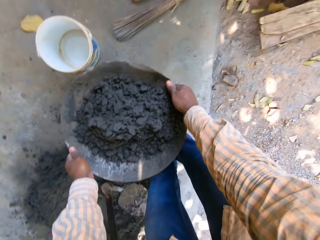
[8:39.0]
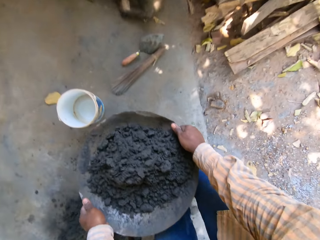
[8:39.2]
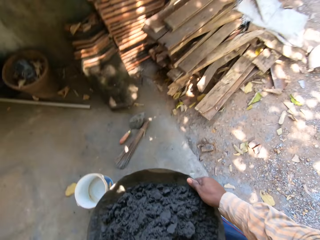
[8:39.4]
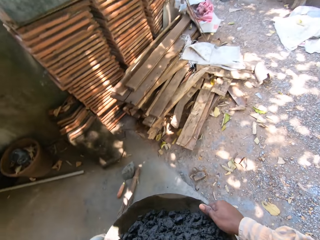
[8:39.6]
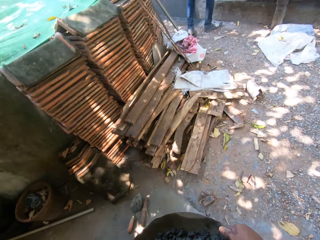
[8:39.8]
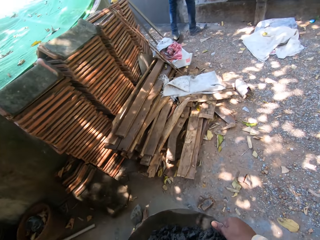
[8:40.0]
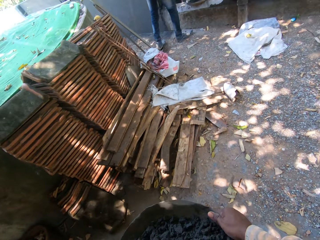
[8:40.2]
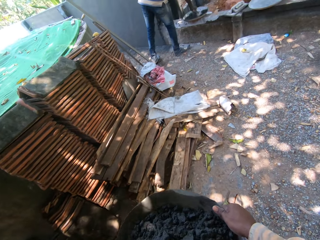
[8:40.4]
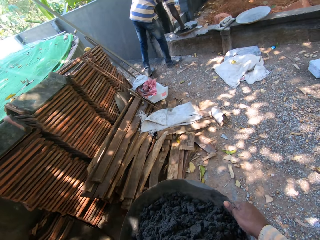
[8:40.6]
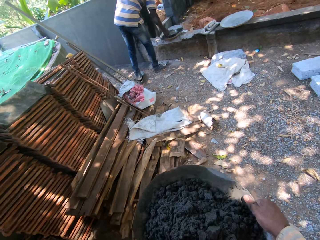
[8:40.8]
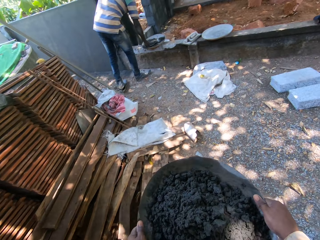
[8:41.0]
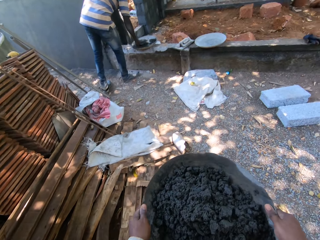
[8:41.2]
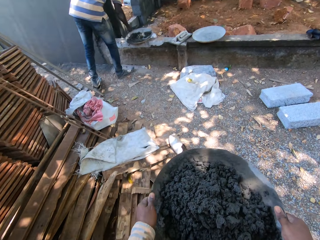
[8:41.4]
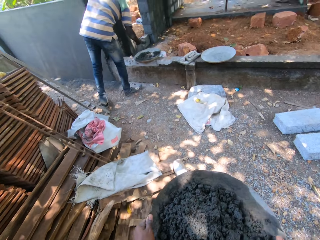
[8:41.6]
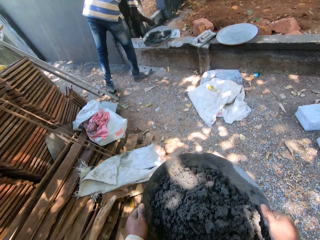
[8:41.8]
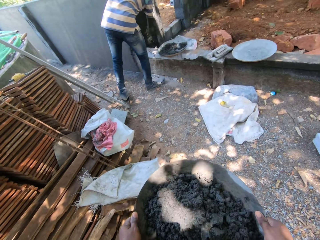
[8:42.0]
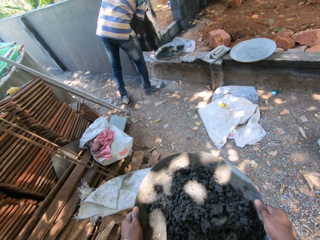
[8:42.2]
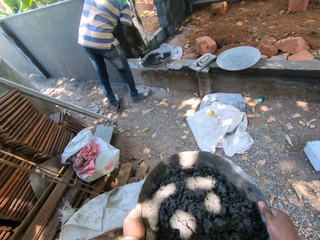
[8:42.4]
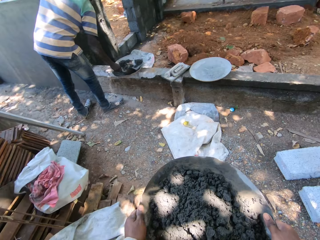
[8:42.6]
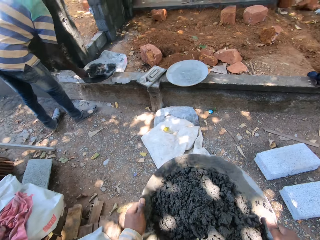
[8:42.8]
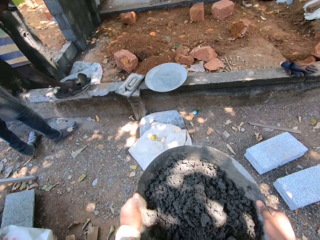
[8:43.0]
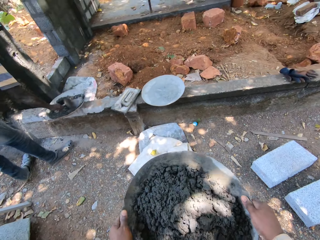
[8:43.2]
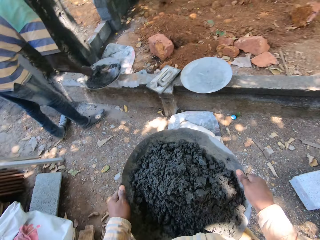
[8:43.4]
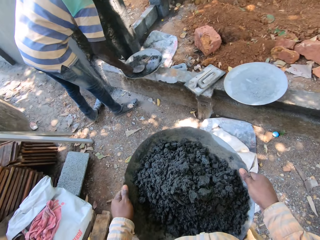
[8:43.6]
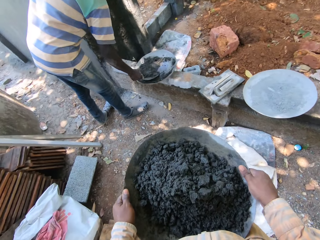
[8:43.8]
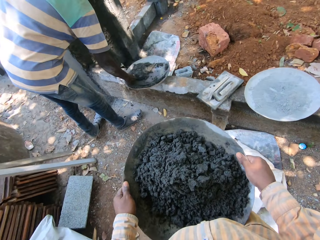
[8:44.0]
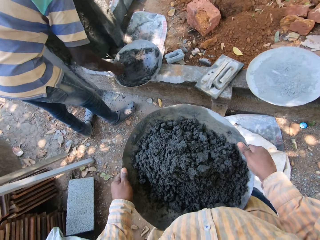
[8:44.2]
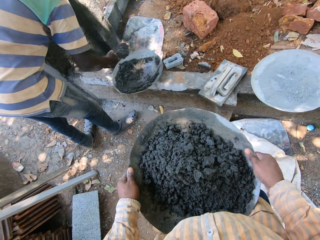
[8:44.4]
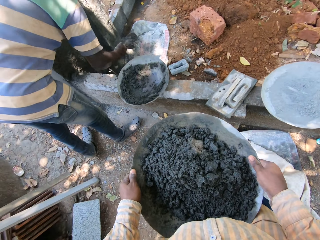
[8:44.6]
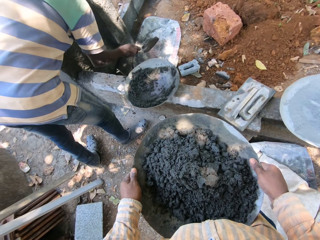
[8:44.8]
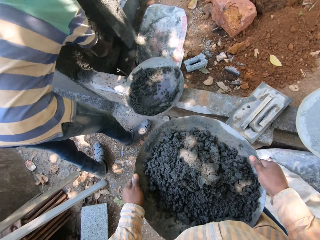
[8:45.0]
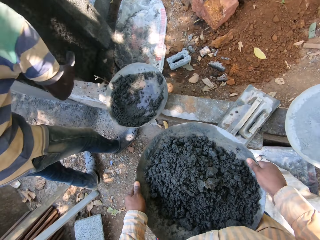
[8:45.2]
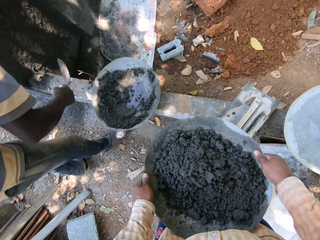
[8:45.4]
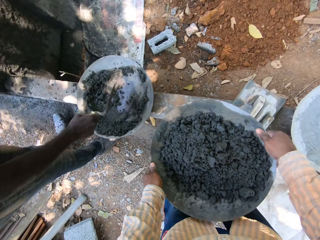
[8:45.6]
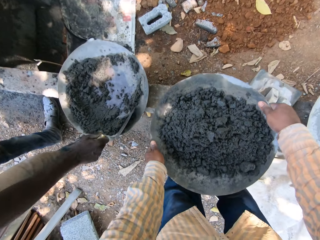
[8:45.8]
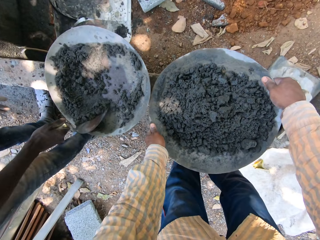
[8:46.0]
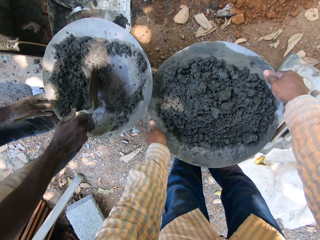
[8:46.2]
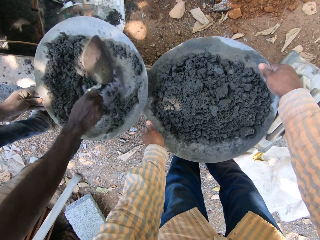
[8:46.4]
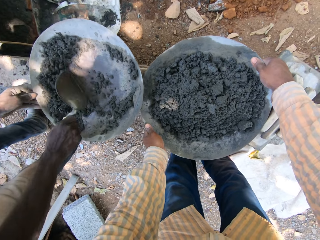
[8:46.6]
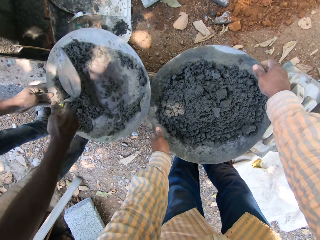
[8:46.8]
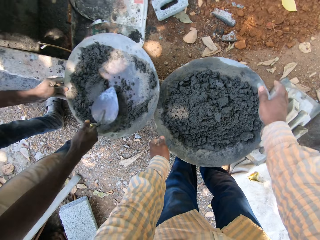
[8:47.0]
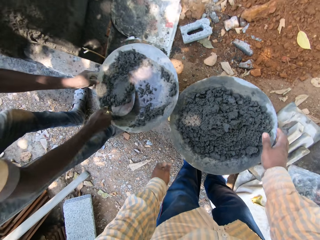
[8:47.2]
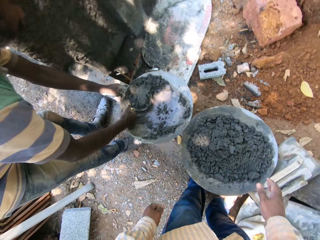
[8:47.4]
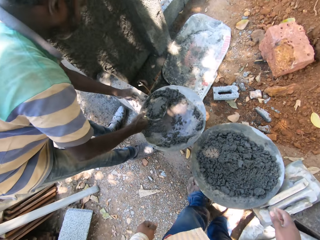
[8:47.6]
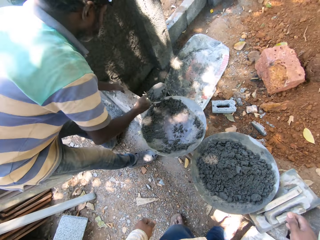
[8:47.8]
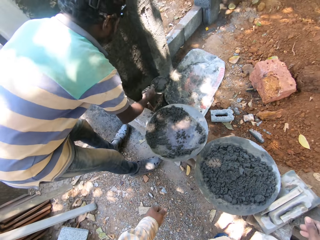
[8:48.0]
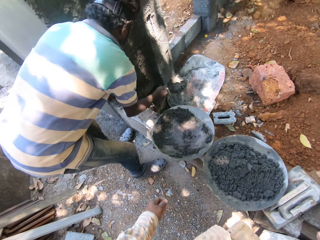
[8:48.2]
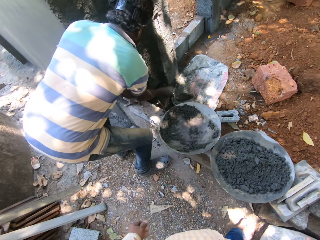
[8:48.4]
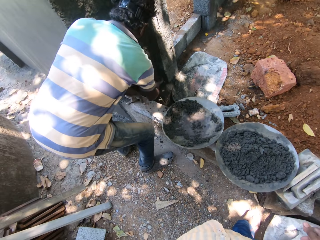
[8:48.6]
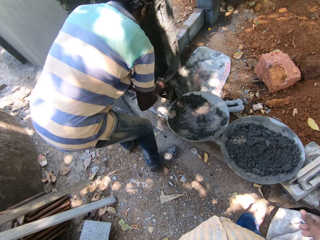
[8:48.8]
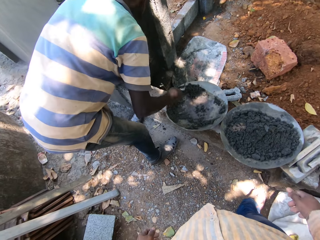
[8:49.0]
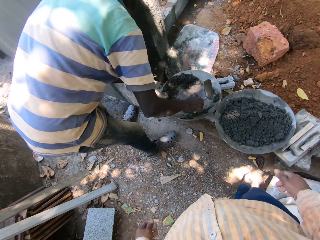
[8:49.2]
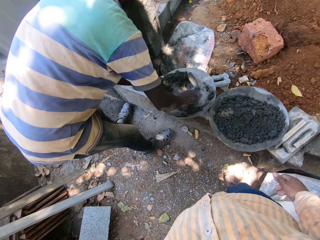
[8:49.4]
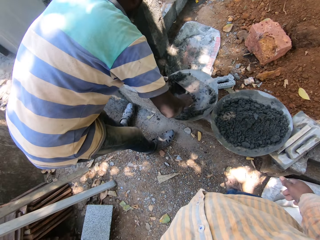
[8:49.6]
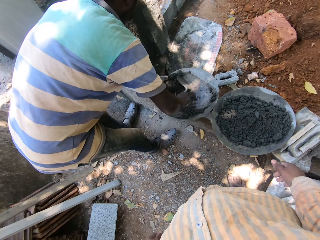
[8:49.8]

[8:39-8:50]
A man mixes mortar in the head pan with his right hand and scoops mortar from the head pan with the trowel in his right hand. The camera wearer walks towards the man. The man throws the mortar on the wall with the trowel in his right hand, gathers mortar in the head pan with the trowel in his right hand, scoops mortar from the head pan with the trowel in his right hand, throws the mortar on the wall with the trowel in his right hand, and gathers mortar in the head pan with the trowel in his right hand. The camera wearer drops the head pan on the short wall with both hands. The man holds the head pan with his left hand, scoops mortar from the head pan with the trowel in his right hand, throws the mortar on the wall with the trowel in his right hand, and gathers mortar in the head pan with the trowel in his right hand.

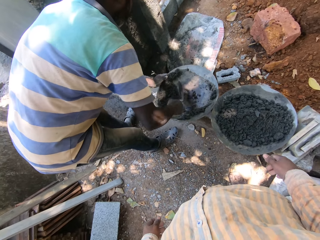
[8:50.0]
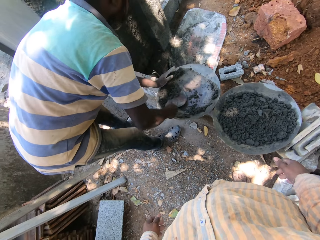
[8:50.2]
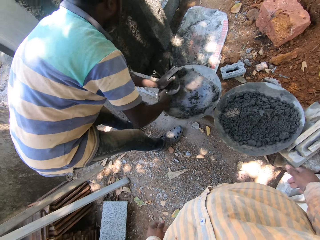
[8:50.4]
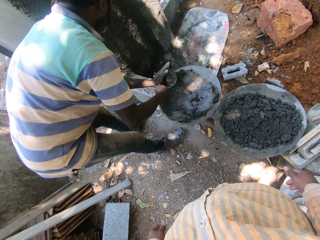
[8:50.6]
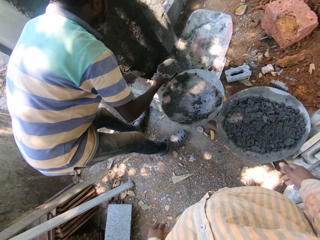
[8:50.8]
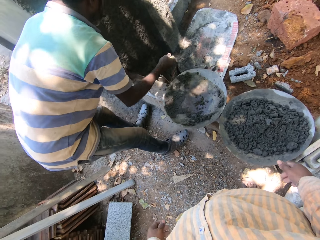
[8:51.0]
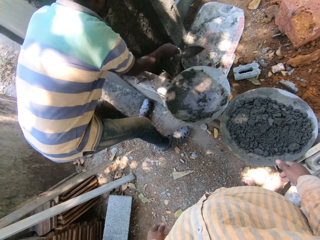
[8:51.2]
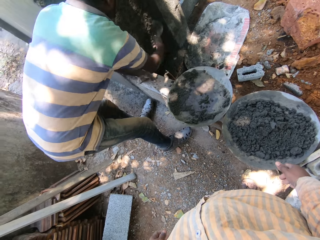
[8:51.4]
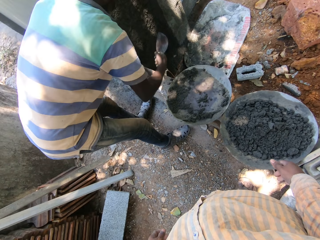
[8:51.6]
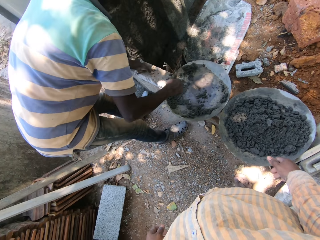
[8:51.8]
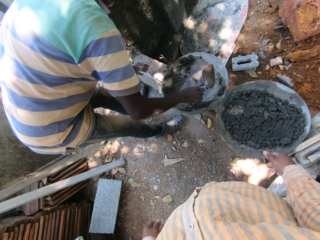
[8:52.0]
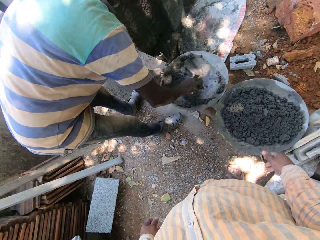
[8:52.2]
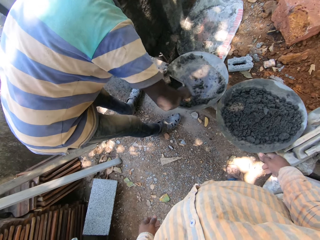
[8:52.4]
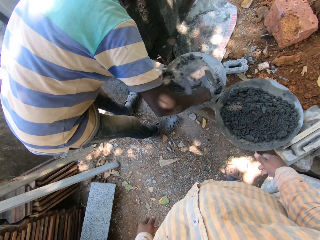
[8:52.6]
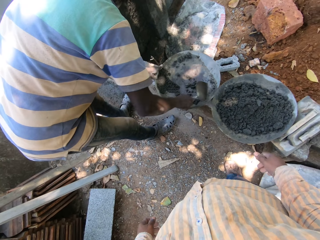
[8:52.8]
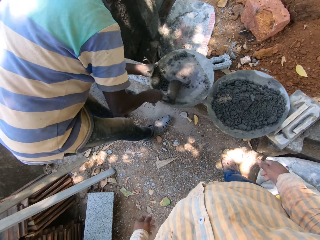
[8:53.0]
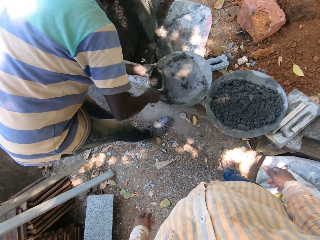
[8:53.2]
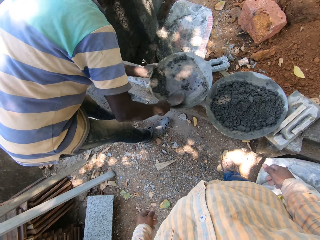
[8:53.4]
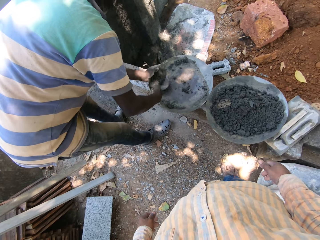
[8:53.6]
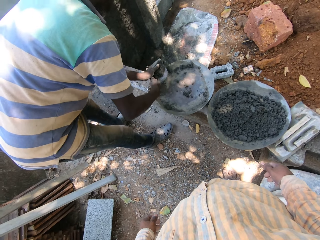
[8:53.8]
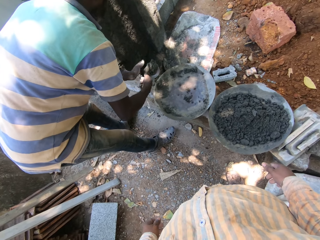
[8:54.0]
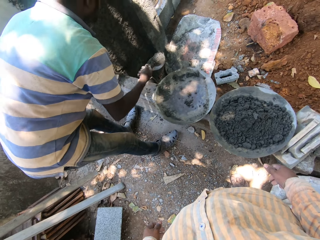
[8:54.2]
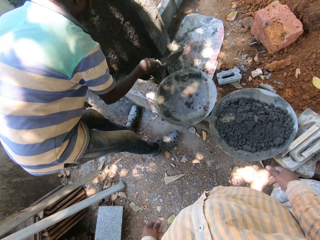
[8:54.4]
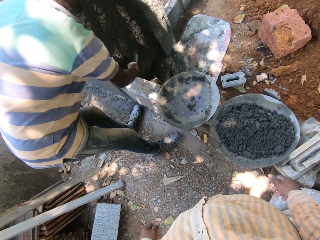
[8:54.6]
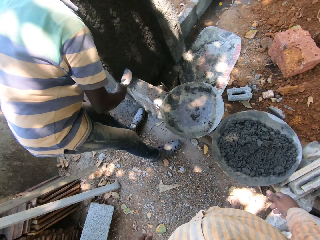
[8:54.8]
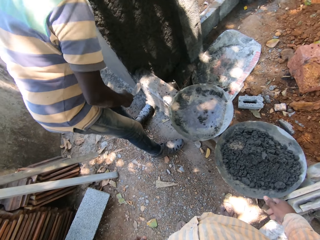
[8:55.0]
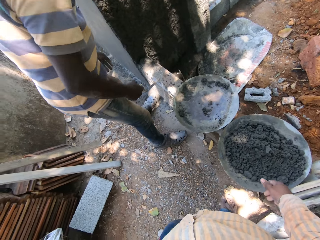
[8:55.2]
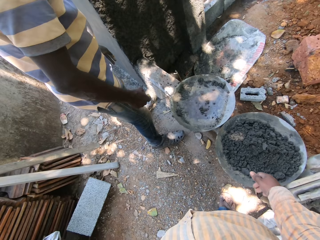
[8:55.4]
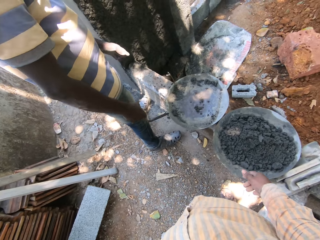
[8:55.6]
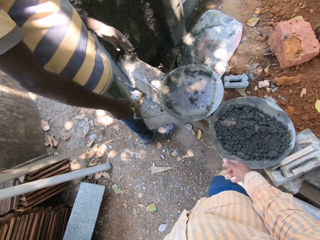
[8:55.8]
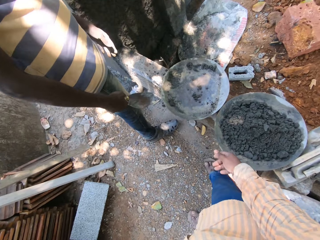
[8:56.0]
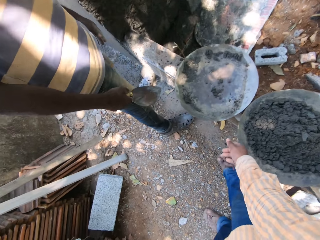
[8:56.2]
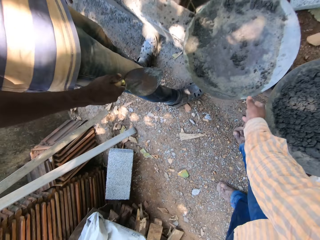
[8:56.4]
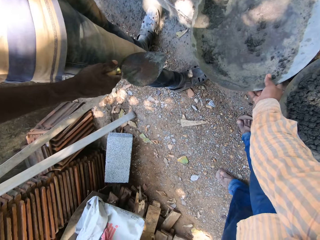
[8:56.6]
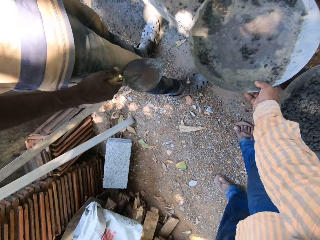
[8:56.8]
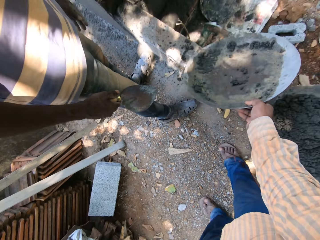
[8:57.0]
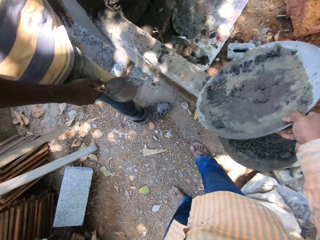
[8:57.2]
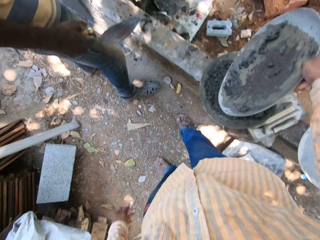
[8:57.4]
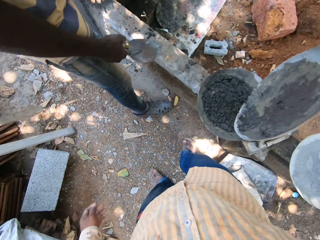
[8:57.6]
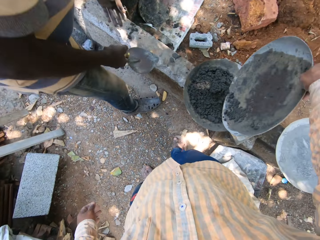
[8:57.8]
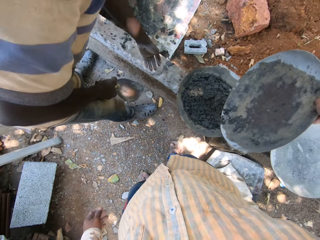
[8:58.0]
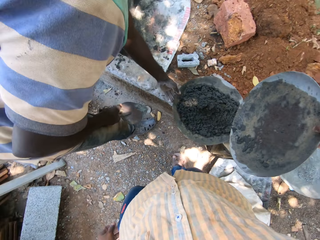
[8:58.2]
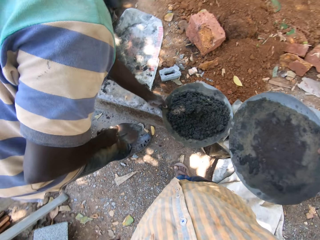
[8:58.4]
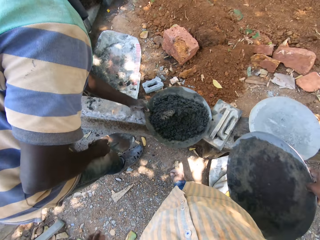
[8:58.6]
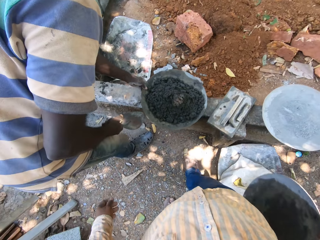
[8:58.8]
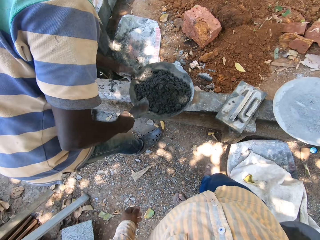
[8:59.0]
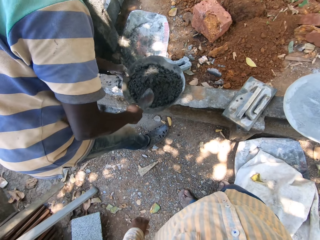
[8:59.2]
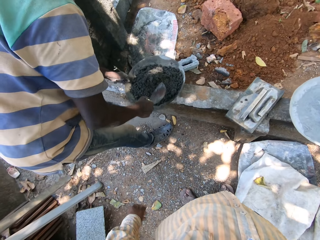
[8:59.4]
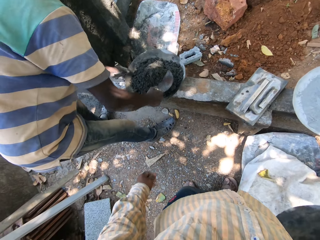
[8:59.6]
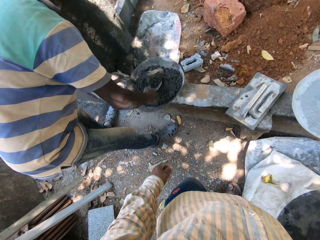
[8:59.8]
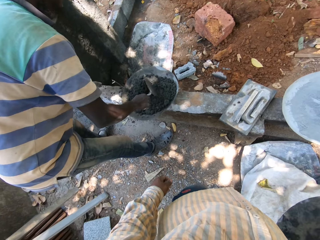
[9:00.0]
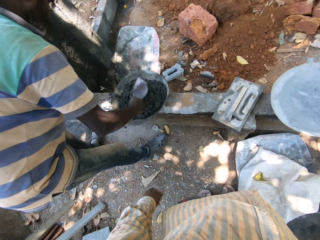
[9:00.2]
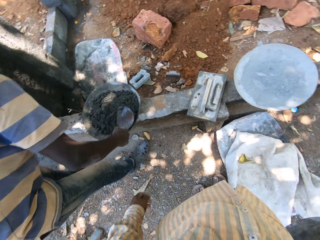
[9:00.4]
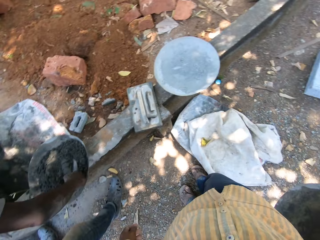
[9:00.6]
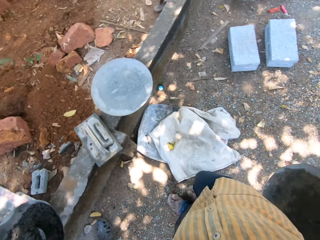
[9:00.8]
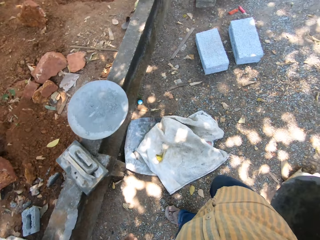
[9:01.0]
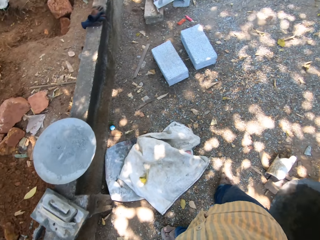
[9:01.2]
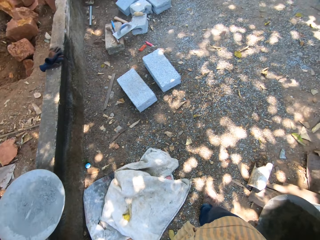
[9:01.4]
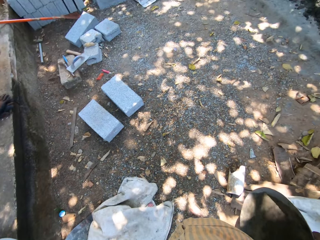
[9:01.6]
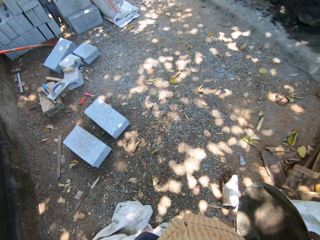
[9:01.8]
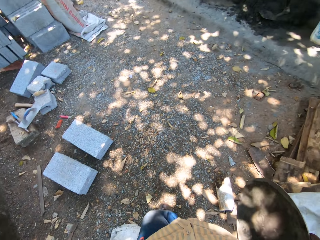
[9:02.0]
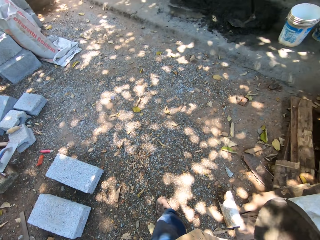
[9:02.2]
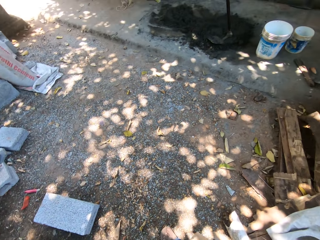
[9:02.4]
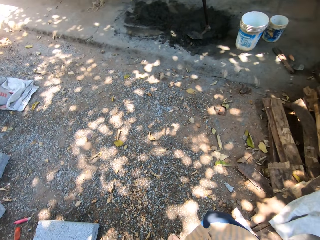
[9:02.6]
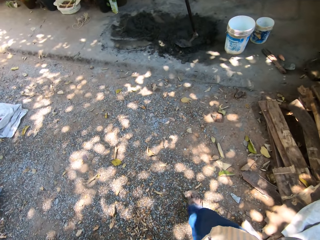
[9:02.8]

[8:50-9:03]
A man scoops sand, touches the mortar on the trowel with his left hand, throws the mortar on the wall with the trowel in his right hand, gathers mortar in the head pan with the trowel in his right hand, scoops mortar from the head pan with the trowel in his right hand, touches the mortar on the trowel with his left hand, and throws the mortar on the wall with the trowel in his right hand. The camera wearer picks up the head pan from the short wall with his right hand. The man moves the head pan on the short wall with his left hand and mixes the mortar in the head pan with the trowel in his right hand. The camera wearer walks back to the sand.
